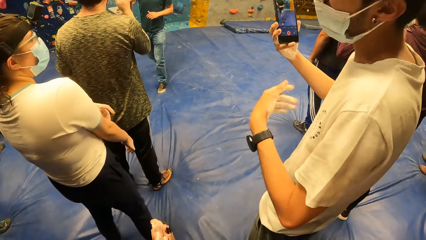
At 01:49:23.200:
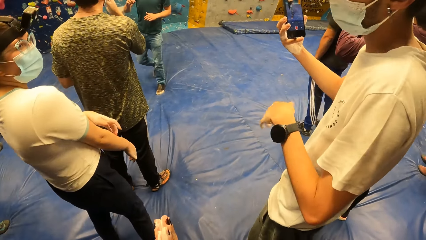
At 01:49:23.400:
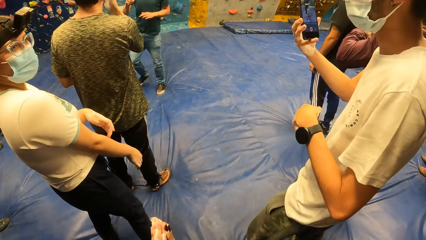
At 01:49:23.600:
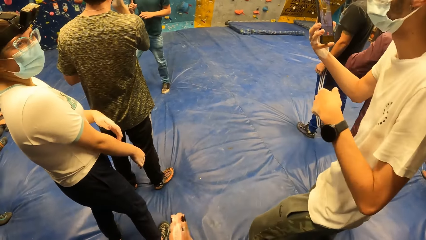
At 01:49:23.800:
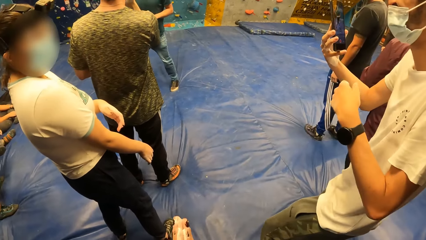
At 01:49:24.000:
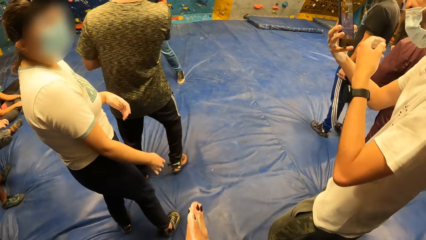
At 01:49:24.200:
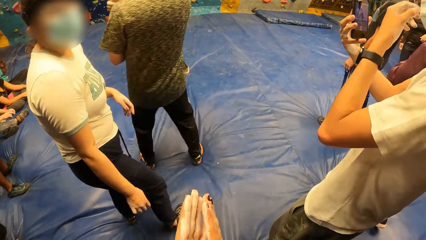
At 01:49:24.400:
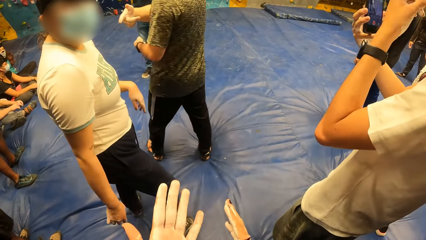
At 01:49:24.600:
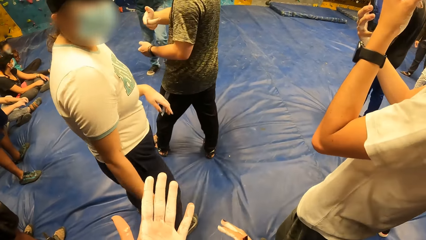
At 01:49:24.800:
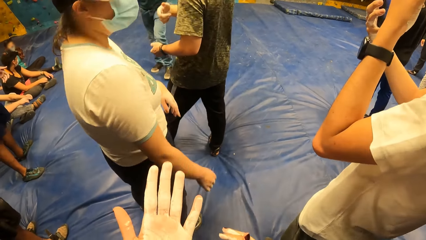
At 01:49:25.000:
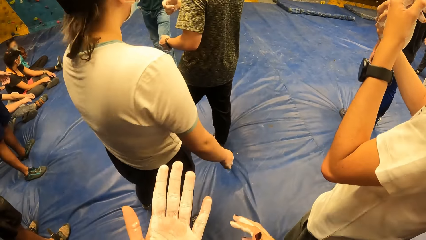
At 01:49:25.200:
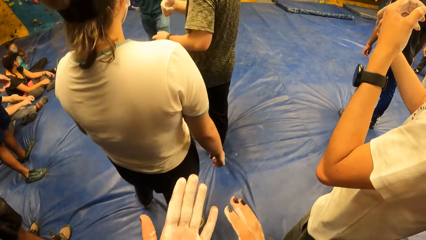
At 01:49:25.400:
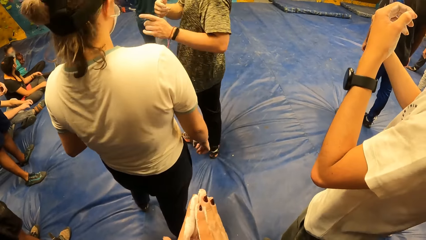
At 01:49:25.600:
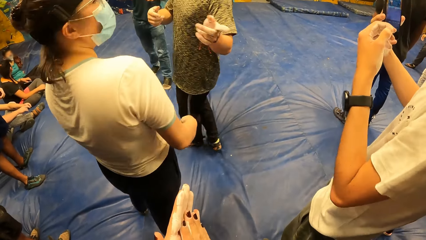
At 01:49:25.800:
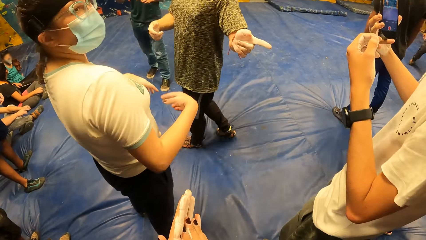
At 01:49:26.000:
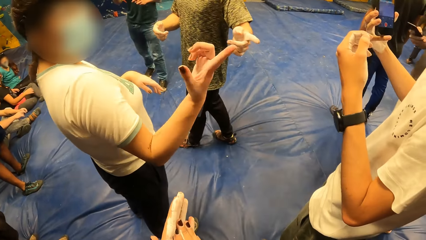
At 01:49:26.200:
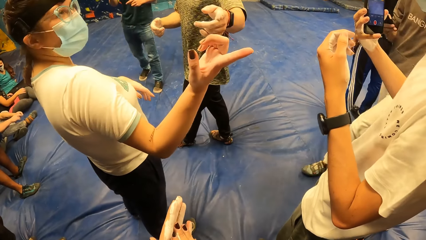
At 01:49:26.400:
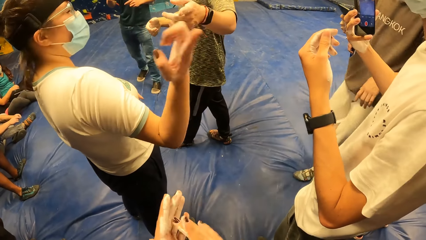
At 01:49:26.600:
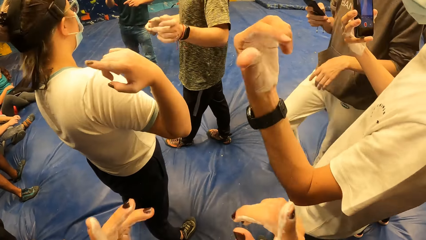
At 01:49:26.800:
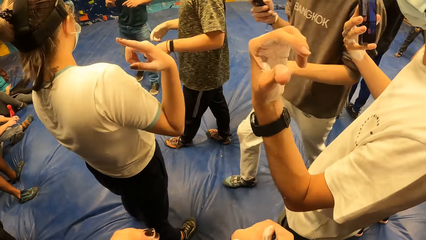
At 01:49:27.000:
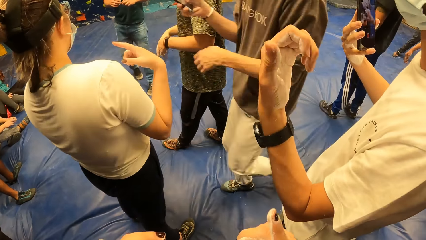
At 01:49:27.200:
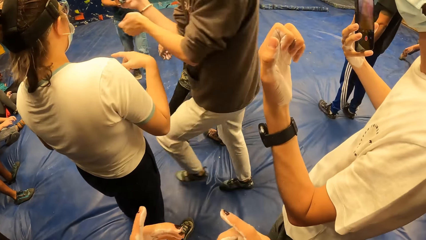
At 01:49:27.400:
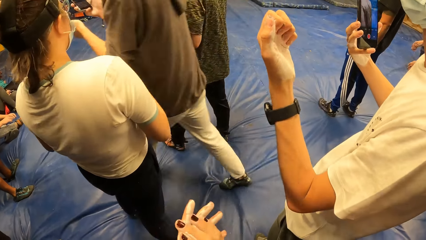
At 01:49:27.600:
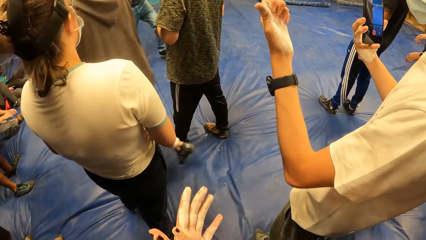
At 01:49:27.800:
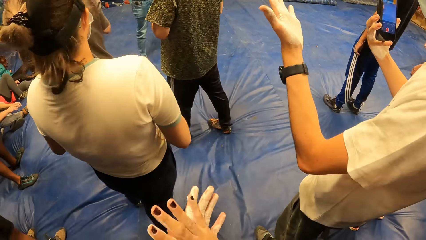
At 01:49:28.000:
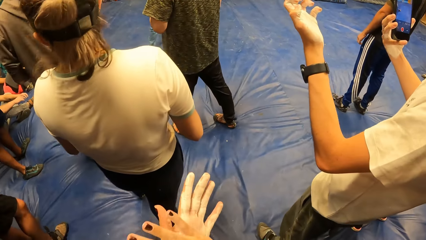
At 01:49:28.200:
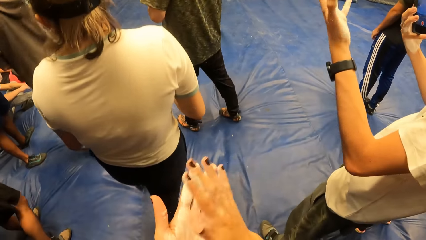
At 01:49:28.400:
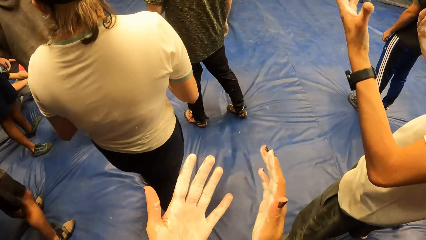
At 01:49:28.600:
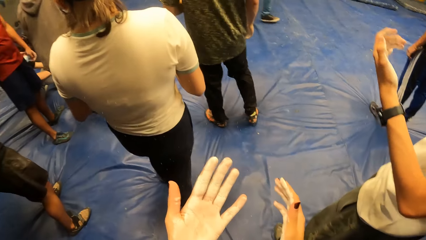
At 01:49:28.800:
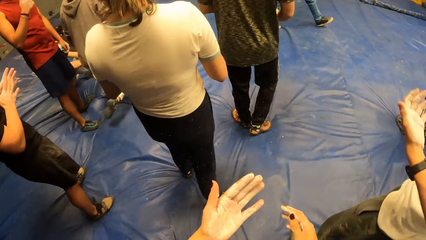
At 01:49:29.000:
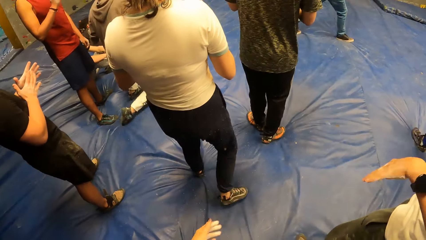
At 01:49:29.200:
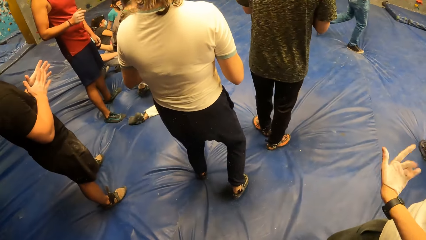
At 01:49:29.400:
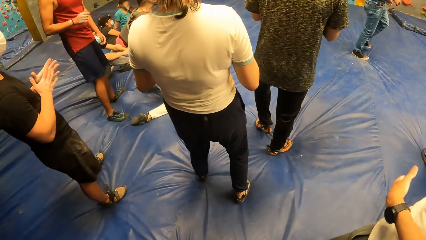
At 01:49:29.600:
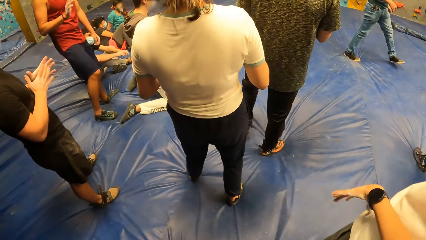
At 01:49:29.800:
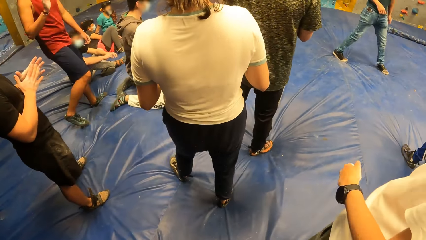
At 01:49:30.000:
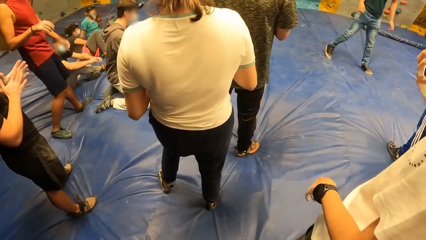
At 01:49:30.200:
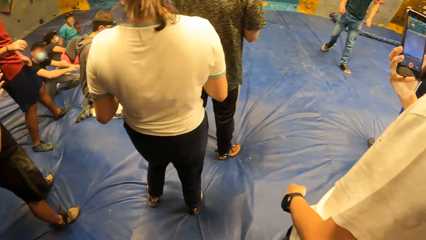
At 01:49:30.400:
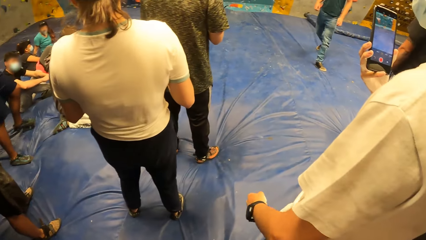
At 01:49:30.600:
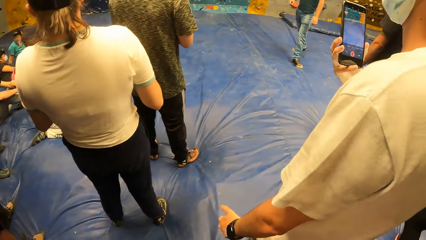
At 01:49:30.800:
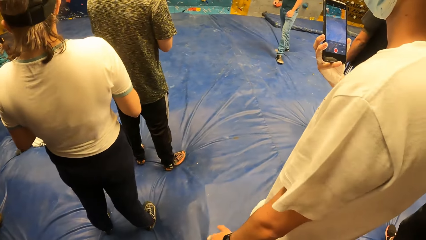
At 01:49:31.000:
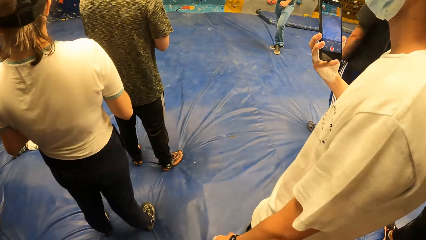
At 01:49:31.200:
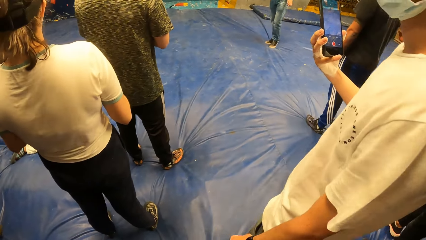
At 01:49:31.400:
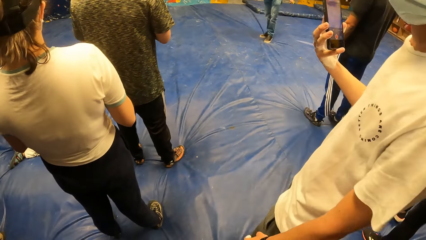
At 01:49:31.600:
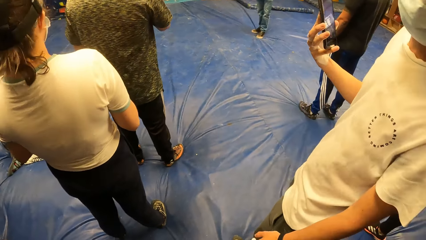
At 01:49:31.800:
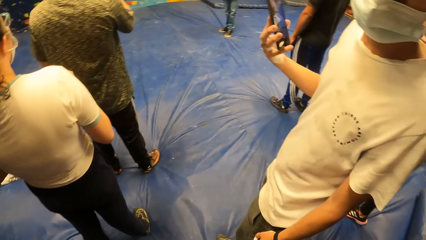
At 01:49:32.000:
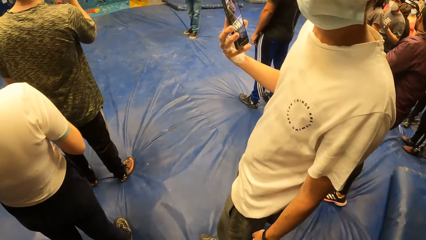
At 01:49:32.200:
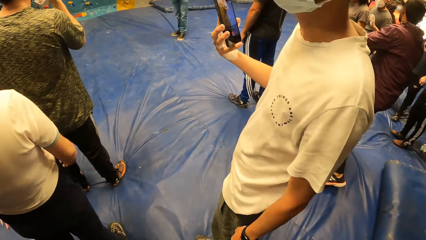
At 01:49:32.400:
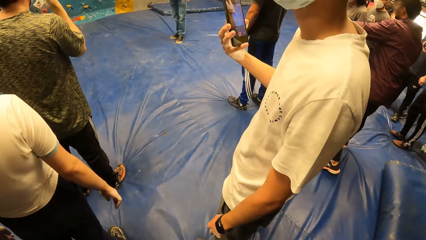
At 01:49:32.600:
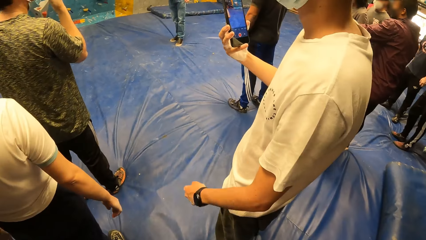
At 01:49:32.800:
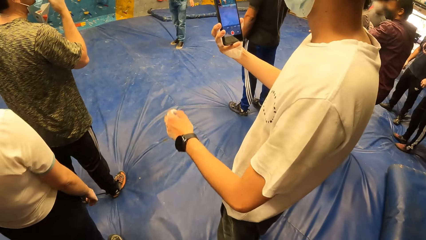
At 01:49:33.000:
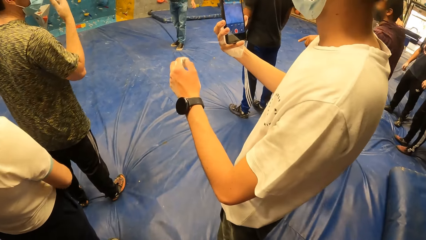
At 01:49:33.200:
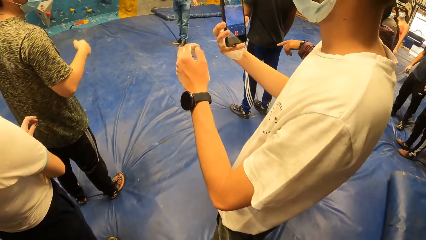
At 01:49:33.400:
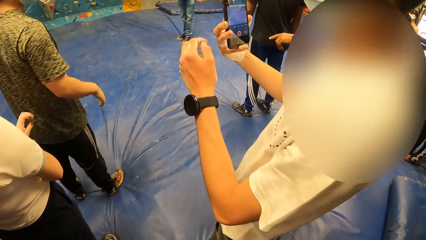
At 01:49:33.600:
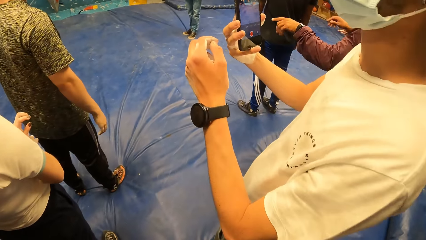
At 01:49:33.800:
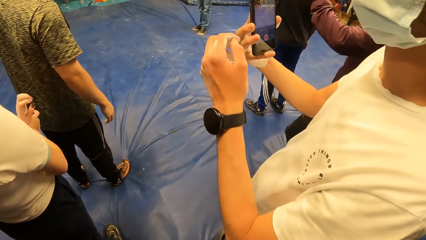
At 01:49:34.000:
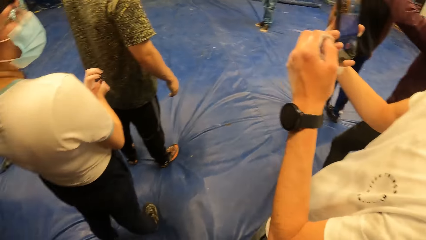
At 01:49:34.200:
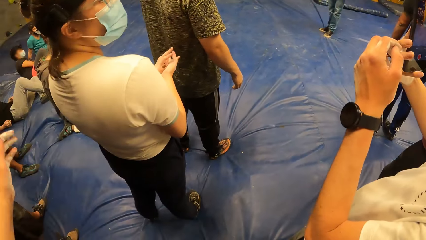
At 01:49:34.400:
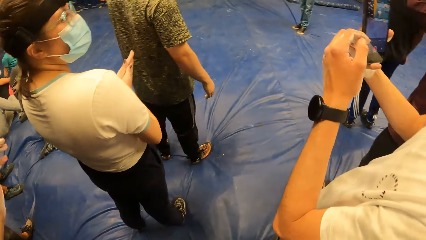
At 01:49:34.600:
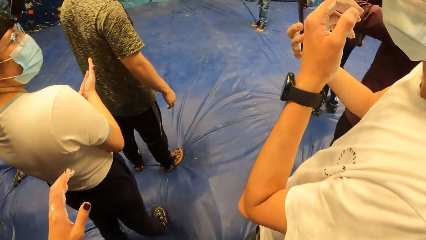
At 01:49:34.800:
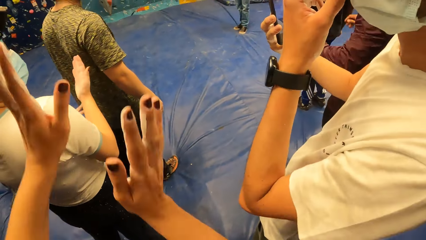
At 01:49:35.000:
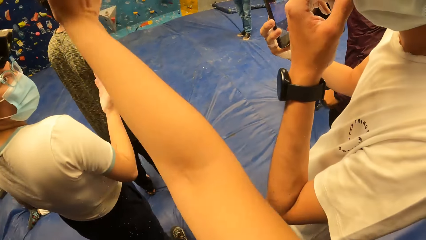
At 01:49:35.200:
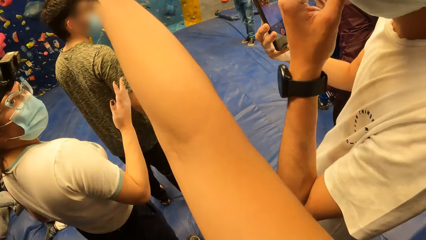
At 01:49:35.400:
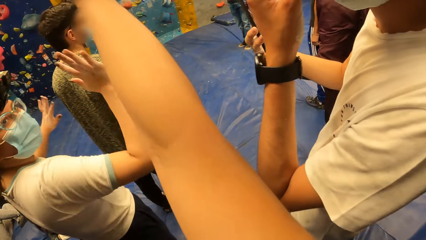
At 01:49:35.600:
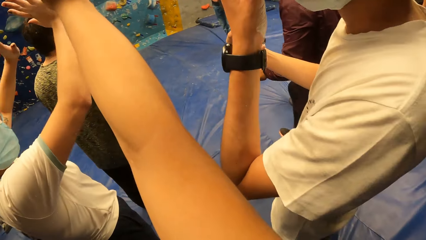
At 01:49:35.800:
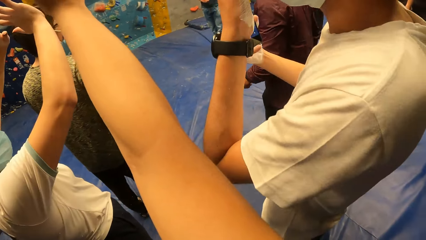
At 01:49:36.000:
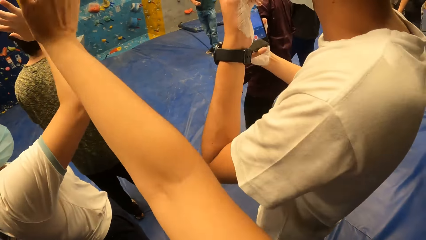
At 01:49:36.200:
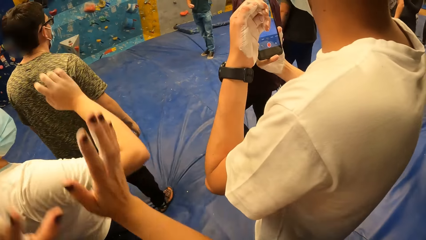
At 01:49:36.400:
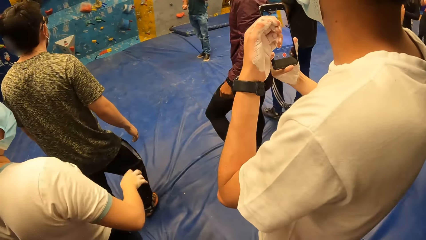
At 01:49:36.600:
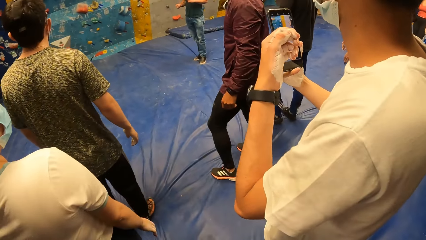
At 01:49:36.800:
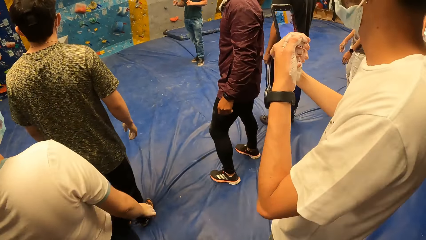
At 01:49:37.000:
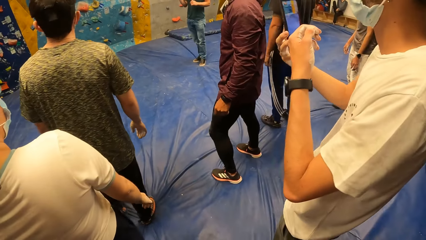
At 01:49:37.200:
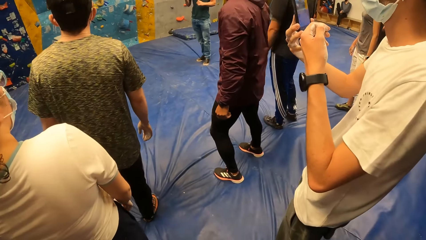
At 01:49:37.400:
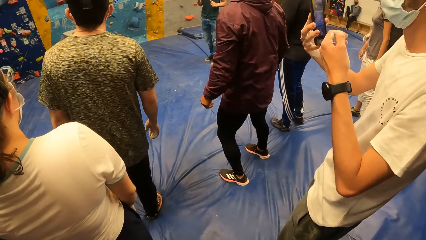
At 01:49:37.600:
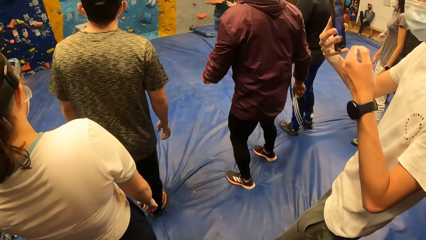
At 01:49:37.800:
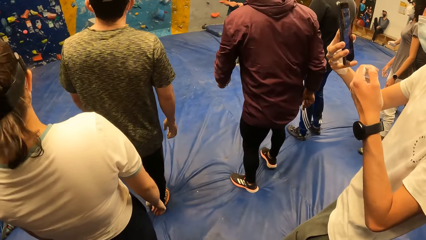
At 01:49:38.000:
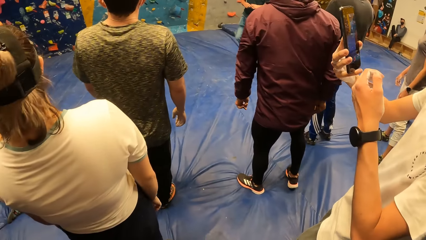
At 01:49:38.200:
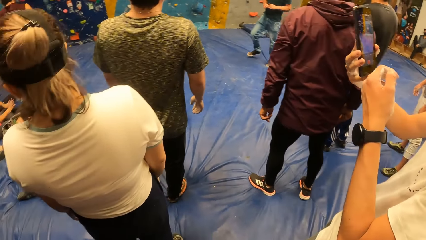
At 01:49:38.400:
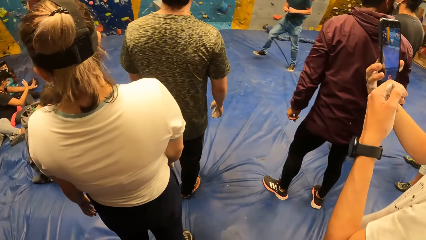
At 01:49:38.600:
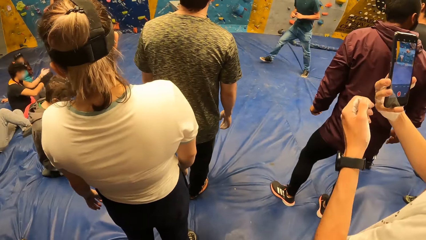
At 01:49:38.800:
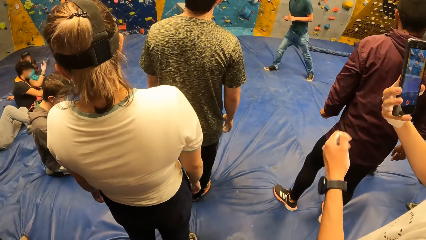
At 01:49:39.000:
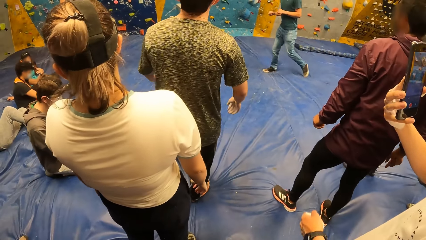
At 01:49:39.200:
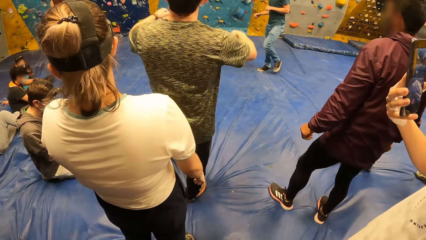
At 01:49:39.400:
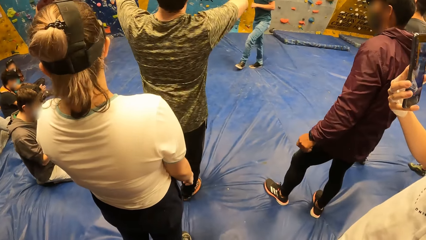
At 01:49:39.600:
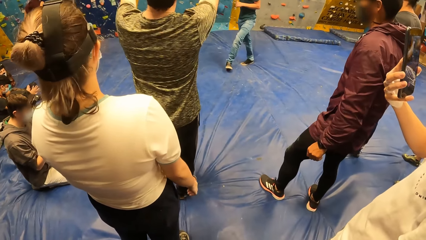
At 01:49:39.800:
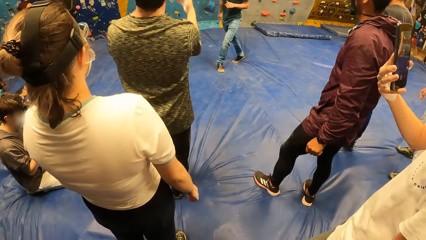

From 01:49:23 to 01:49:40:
The camera wearer stares at a lady. The man points his right index finger at the woman. The man points his left index finger at another man. The woman points her right index finger at the other man. The lady converses with the crowd. The first man points his left index finger at the camera wearer. The other man points his left hand at the camera wearer. The woman points her right hand at the camera wearer. The camera wearer stares at her hands. A third man sits on the gym floor. The camera wearer looks around the boulder gym. The second man holds the phone in his right hand. The camera wearer raises her hands. The woman raises both hands.
